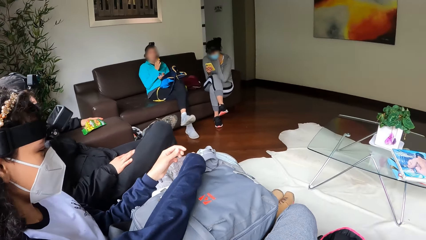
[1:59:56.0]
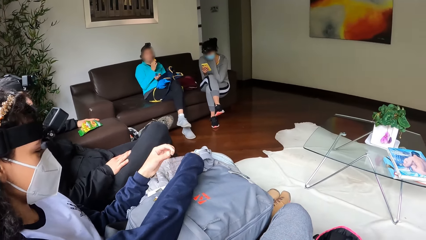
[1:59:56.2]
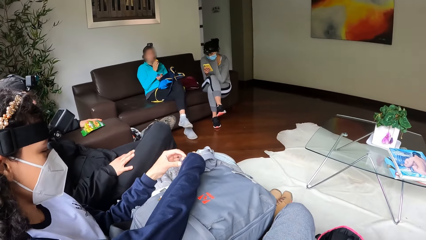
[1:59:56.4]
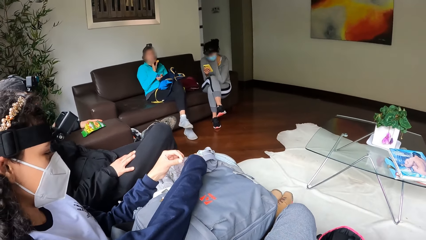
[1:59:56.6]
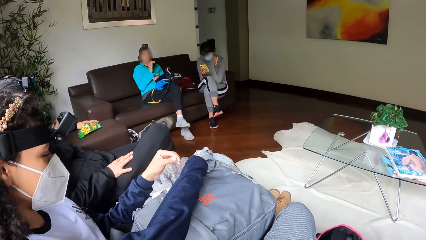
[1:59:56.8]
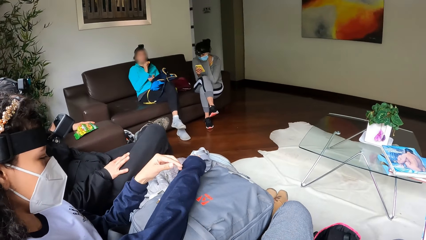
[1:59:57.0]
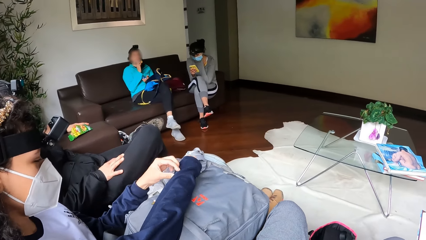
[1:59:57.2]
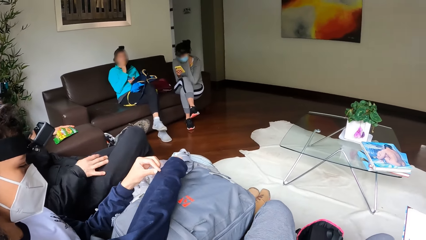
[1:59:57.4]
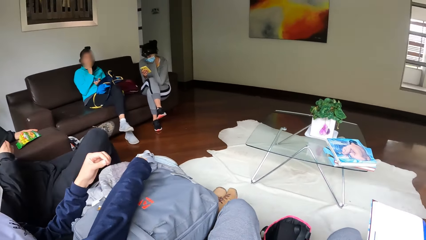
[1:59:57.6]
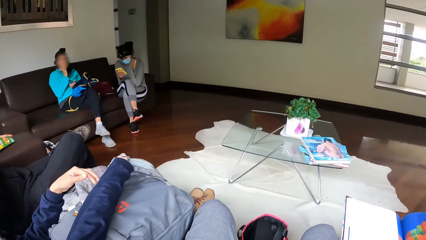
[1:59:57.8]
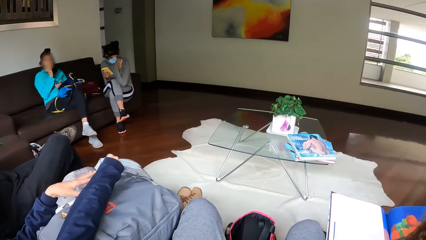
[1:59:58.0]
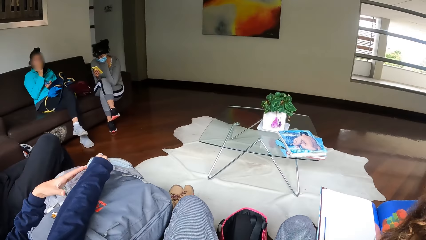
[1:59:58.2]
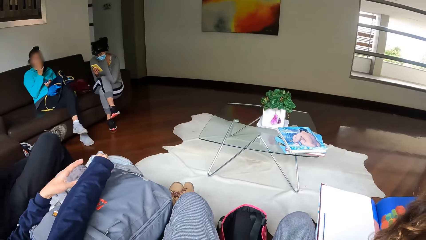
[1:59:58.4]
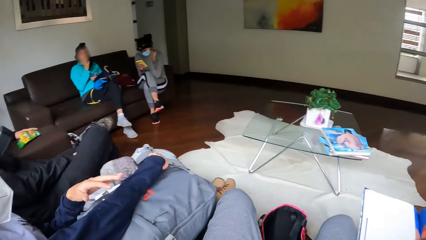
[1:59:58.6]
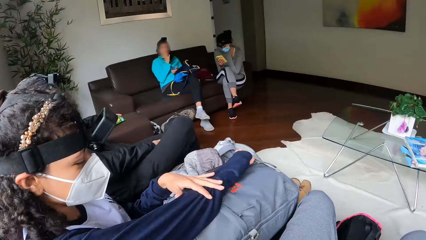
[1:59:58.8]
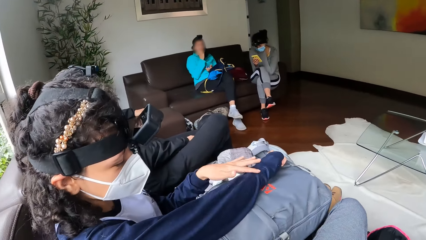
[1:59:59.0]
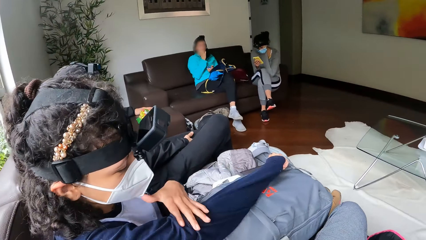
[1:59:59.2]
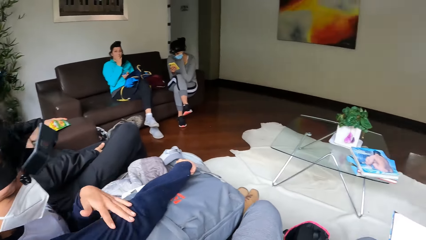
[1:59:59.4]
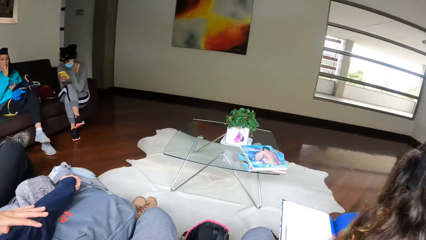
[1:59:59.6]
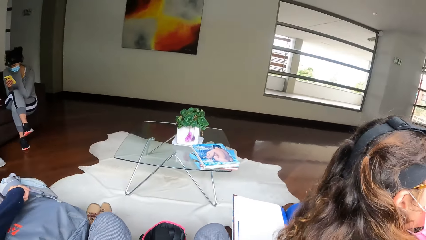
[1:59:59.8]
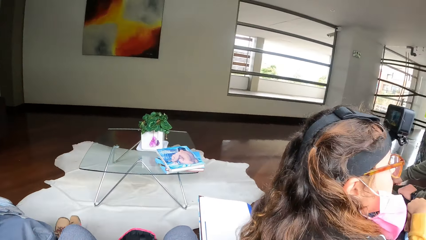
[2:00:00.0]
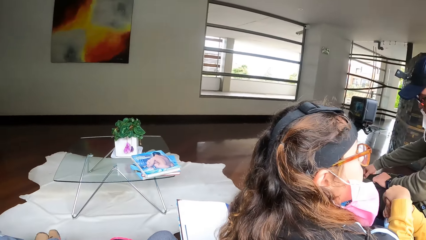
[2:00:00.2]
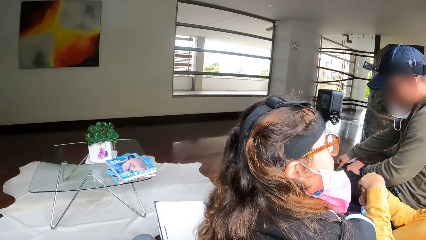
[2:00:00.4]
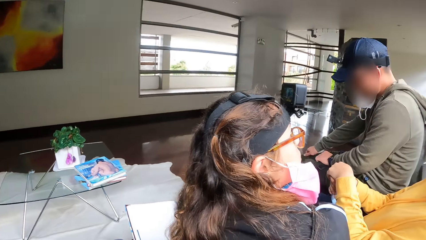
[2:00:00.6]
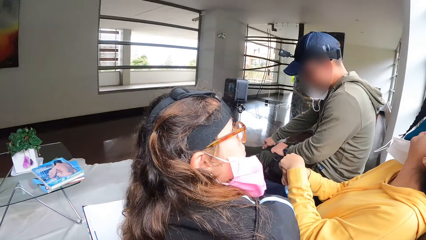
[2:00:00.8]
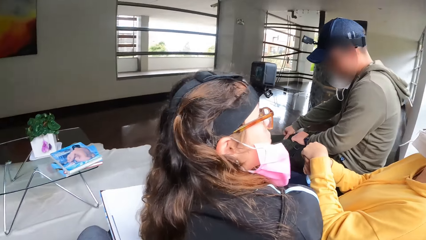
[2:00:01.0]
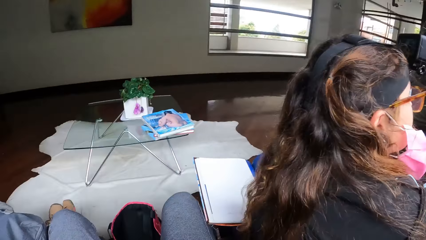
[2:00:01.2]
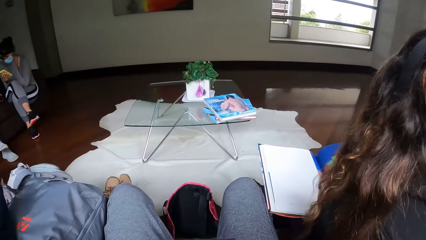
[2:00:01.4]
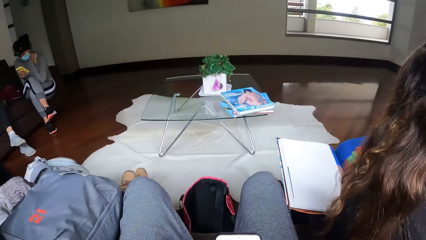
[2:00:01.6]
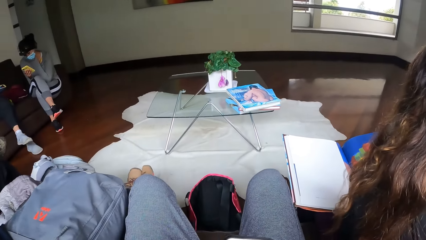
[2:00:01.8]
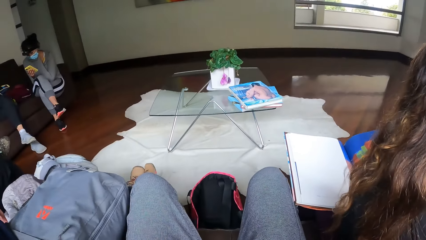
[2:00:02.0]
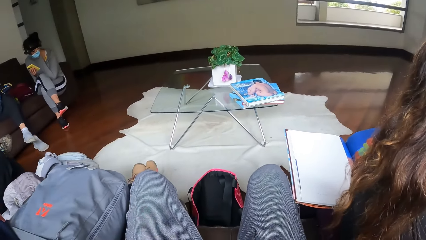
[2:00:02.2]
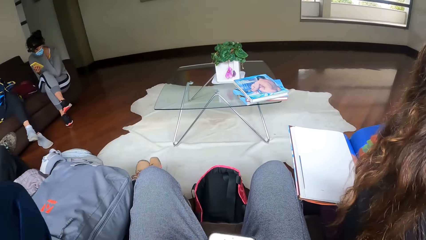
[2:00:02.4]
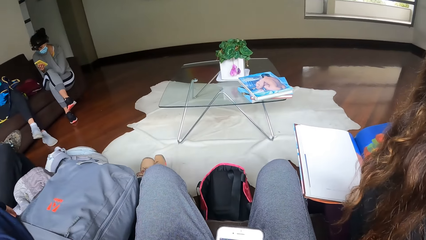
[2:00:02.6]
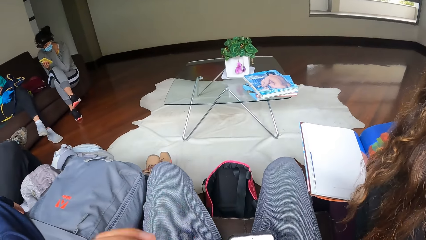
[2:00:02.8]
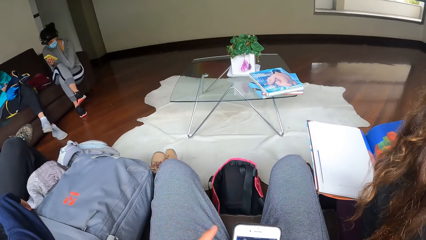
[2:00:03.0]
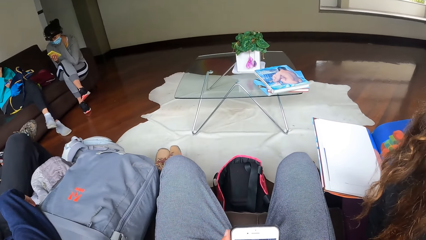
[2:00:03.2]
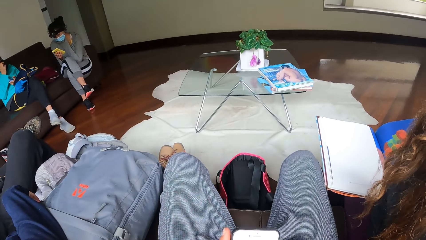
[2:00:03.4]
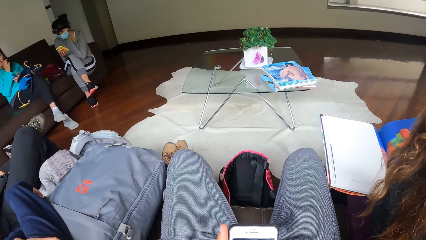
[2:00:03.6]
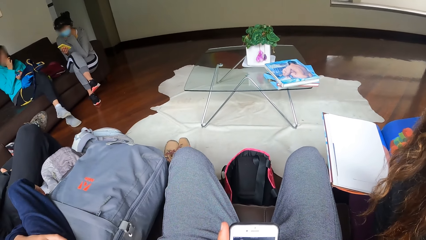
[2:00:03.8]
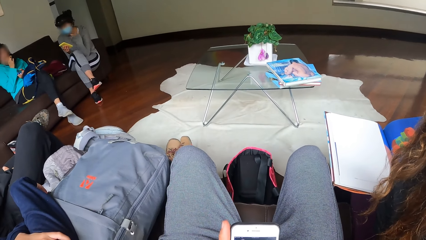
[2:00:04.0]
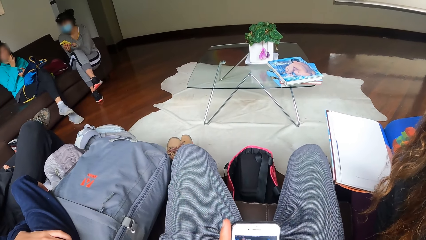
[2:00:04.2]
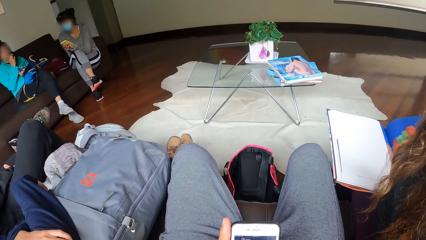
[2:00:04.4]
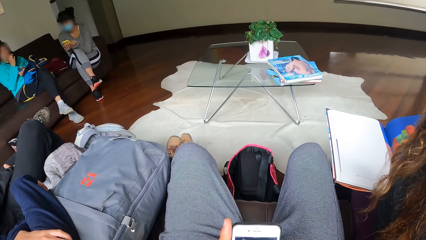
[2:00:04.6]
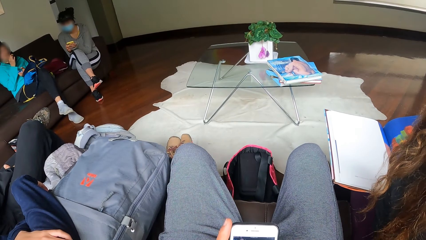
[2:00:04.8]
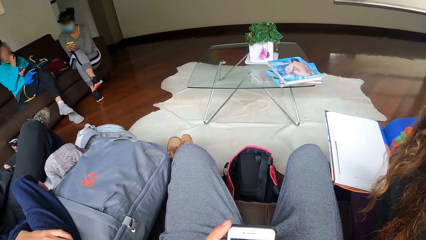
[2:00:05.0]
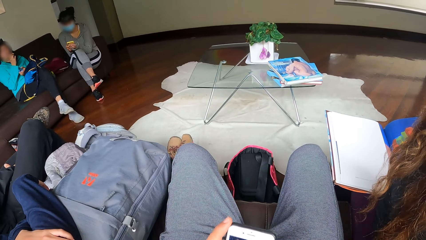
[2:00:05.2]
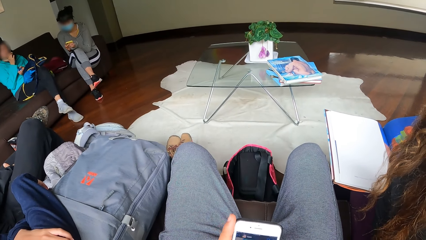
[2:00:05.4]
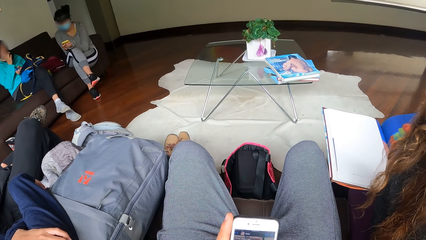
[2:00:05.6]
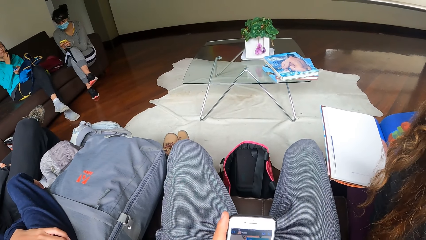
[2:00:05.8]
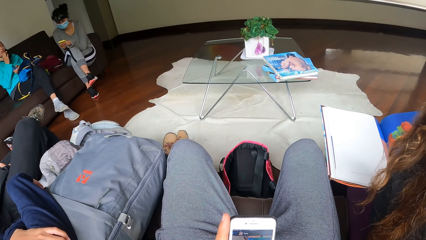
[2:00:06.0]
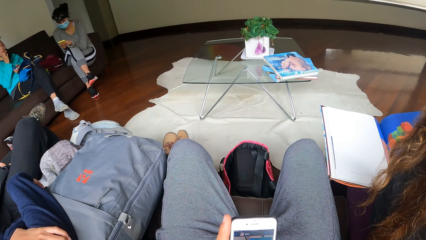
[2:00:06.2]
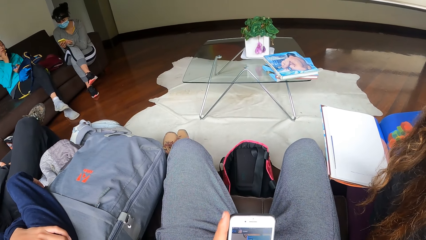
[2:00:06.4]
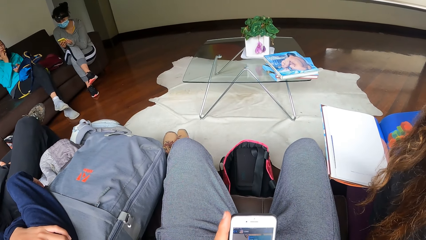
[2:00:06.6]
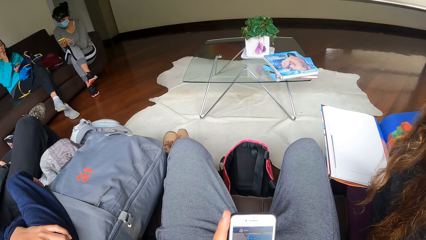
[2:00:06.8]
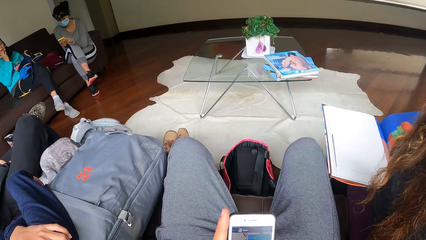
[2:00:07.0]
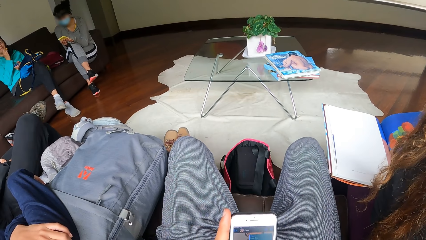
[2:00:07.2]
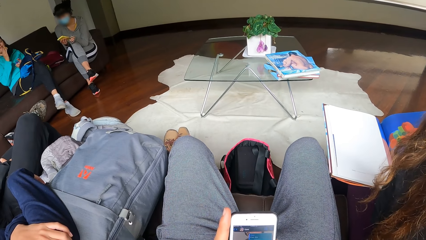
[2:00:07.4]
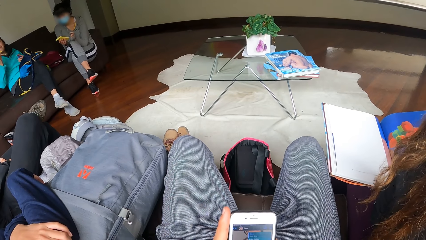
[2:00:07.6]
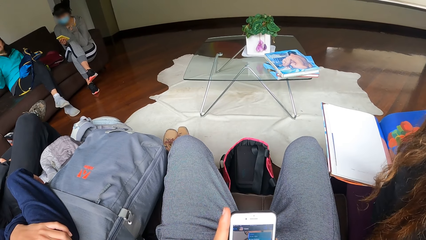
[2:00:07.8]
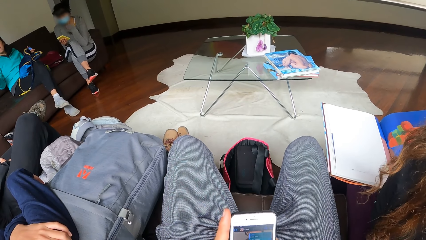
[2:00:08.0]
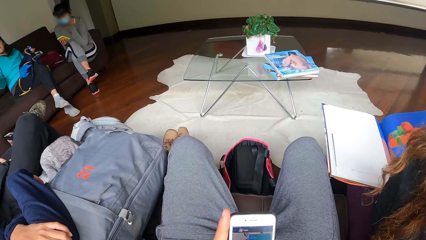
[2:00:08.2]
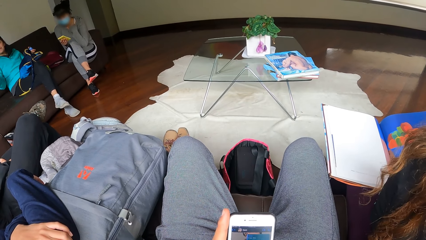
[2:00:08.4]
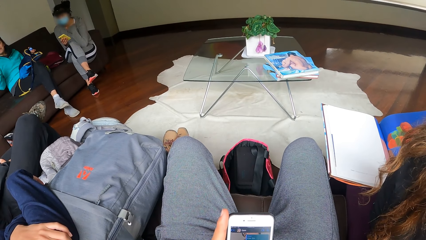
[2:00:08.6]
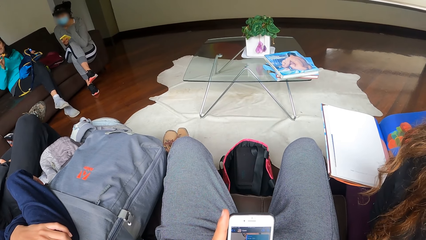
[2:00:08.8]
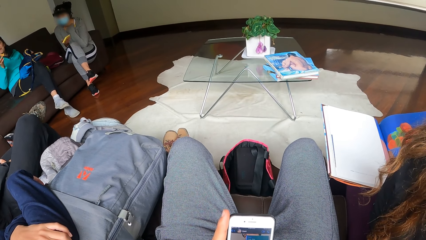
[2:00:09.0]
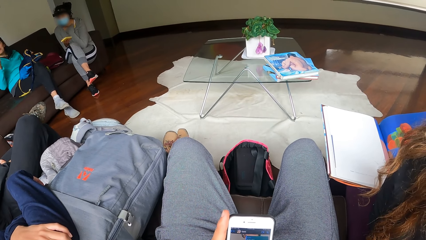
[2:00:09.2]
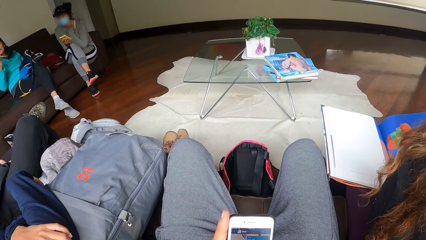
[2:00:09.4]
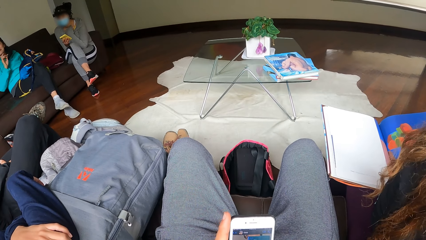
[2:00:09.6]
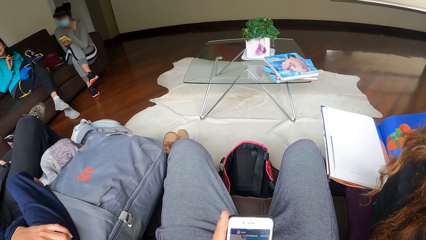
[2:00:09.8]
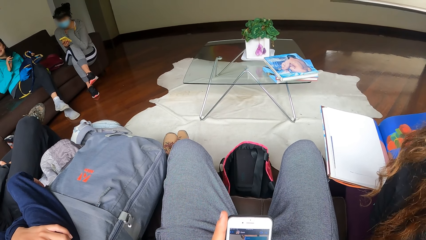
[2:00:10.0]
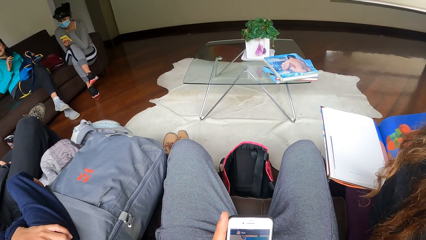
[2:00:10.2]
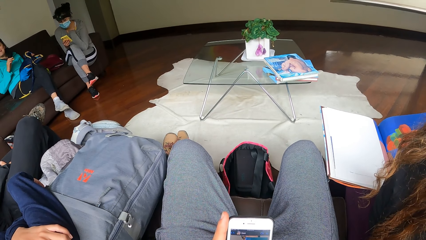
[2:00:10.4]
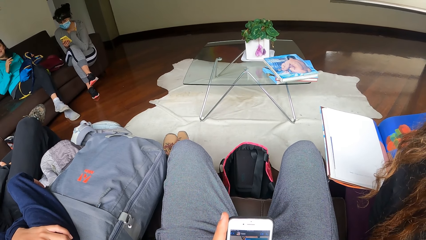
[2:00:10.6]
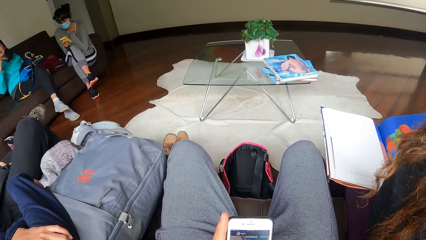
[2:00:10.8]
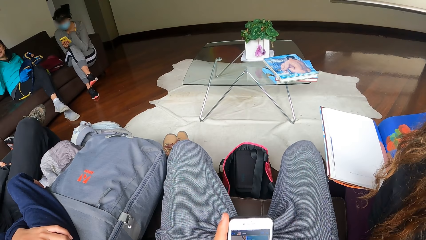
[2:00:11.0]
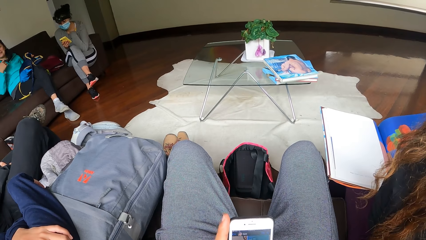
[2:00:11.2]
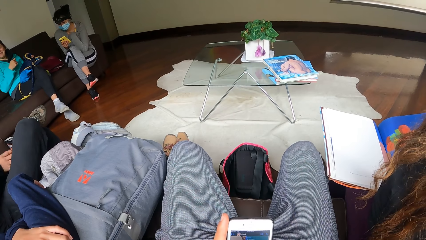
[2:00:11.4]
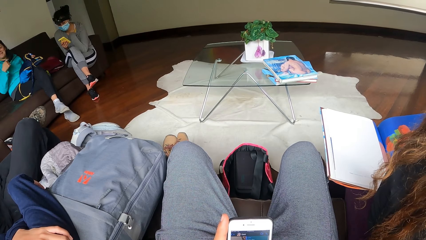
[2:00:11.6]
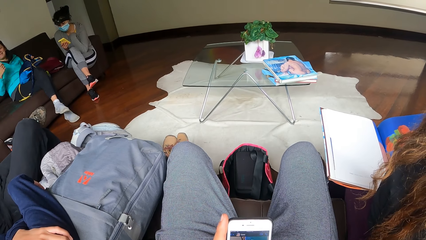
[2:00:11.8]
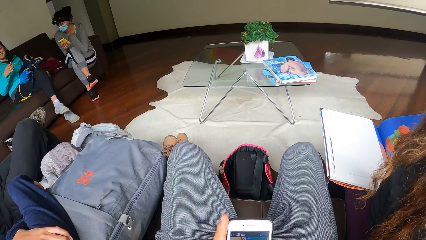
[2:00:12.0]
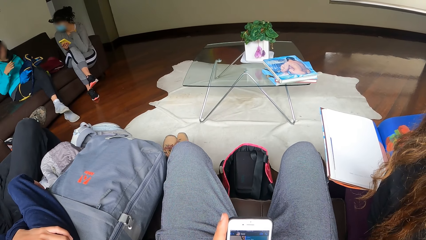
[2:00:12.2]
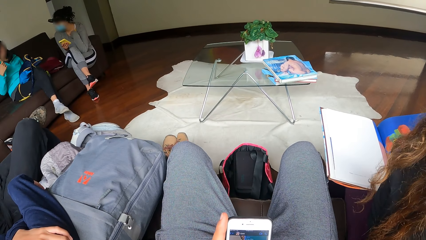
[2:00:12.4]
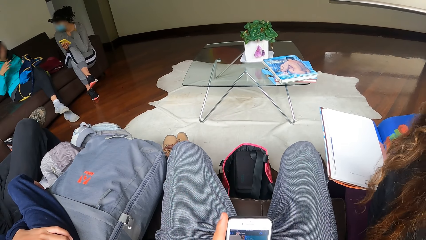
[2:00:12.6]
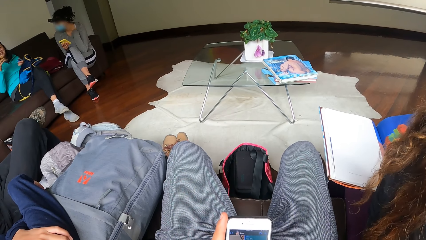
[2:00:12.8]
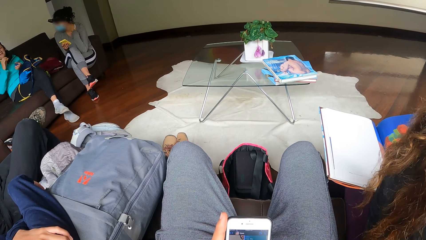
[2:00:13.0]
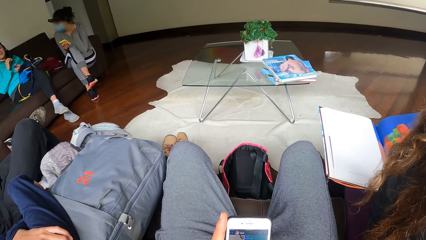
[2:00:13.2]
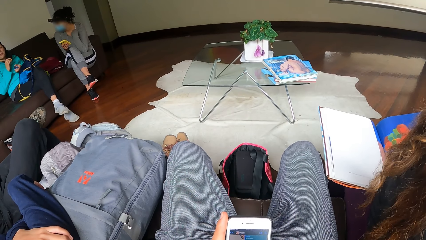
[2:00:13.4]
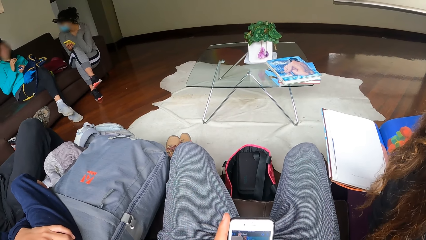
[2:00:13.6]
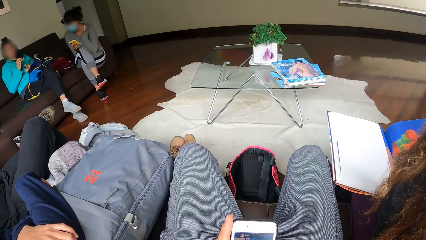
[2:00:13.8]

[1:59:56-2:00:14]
A lady eats snacks. The camera wearer looks around a room. They turn to the right. Another lady looks around the room. The camera wearer operates a mobile phone. A third lady interacts with a fourth lady. The fourth lady operates a mobile phone.
